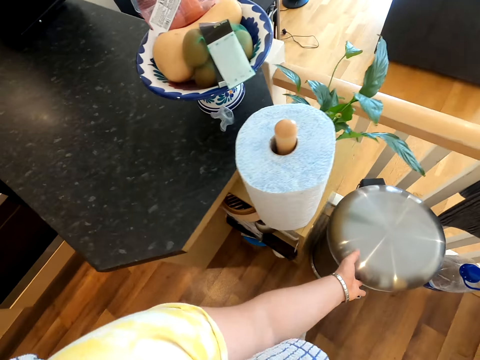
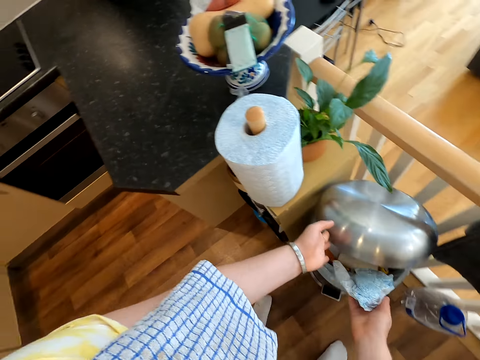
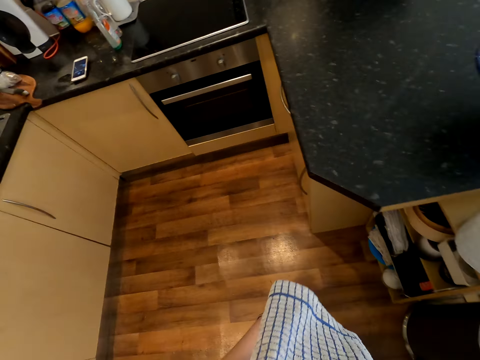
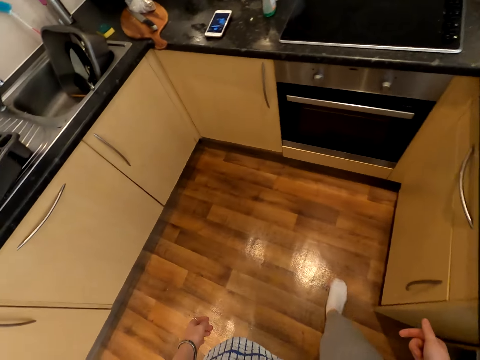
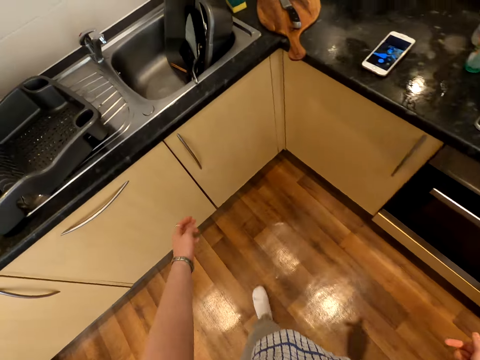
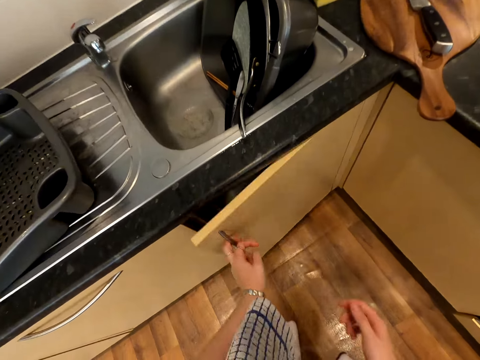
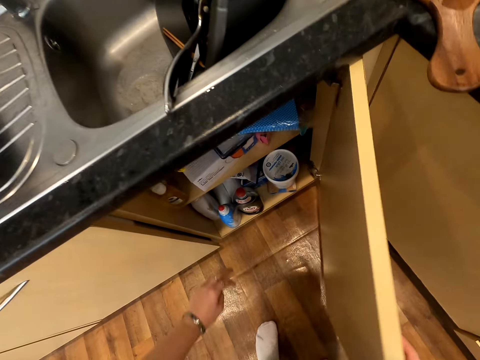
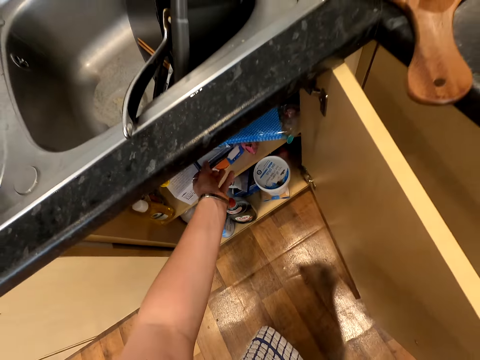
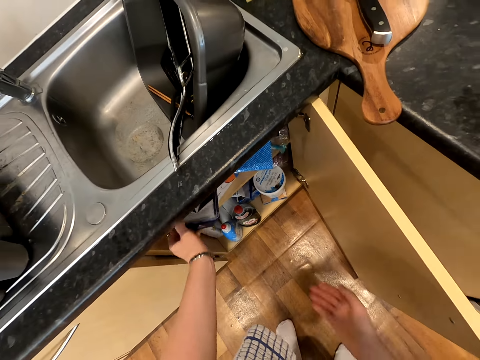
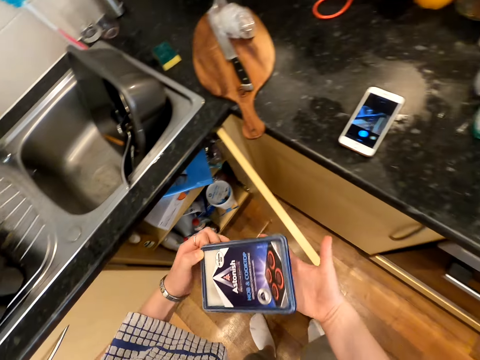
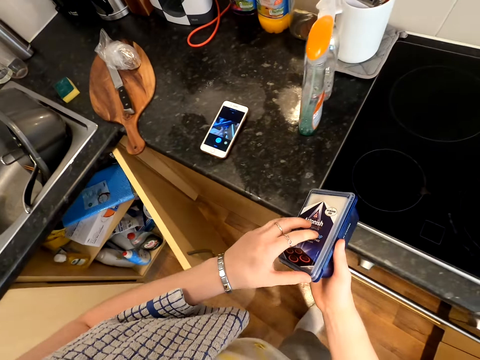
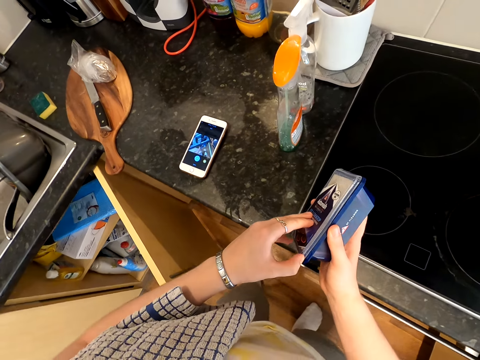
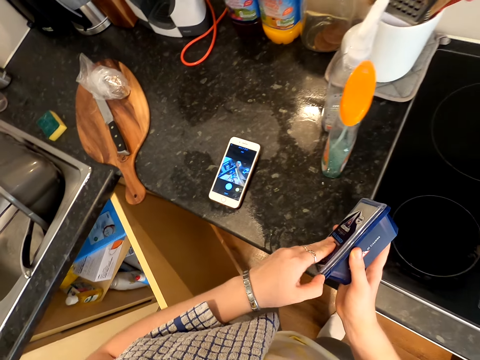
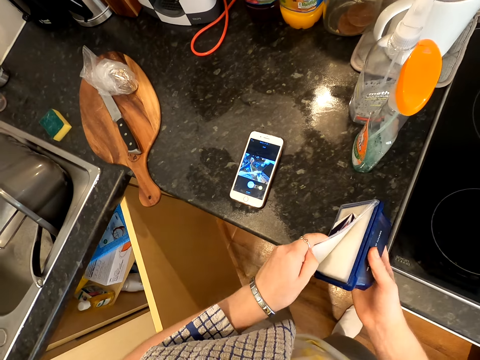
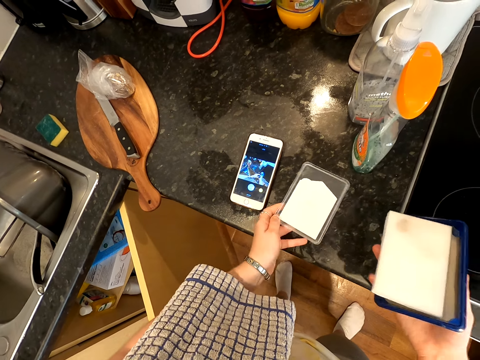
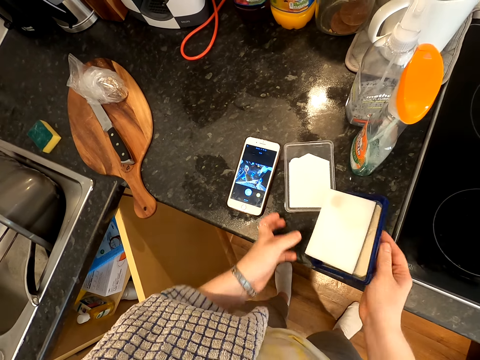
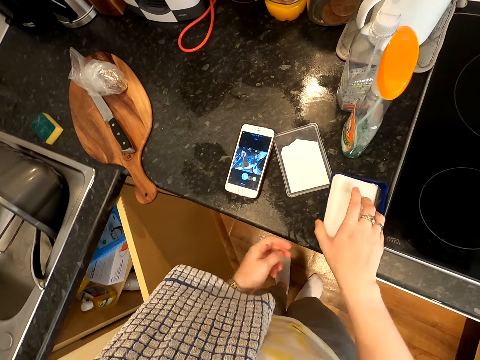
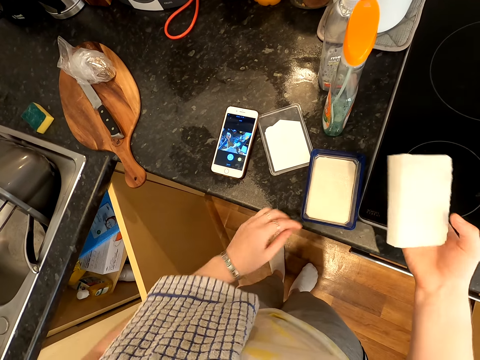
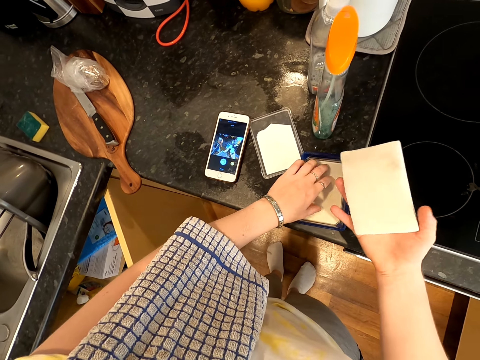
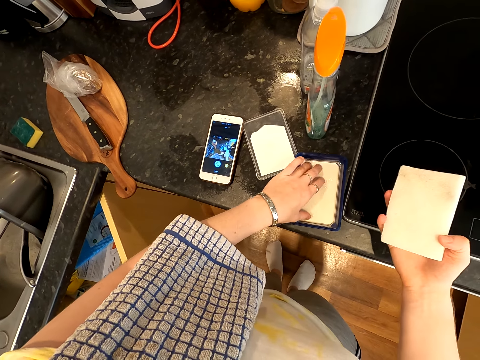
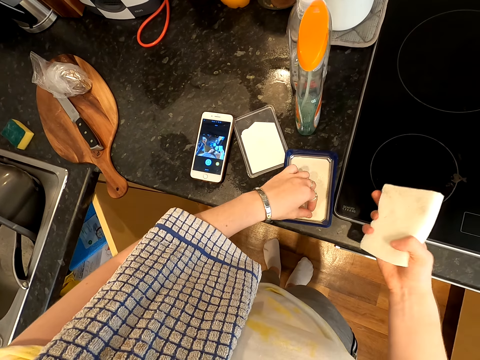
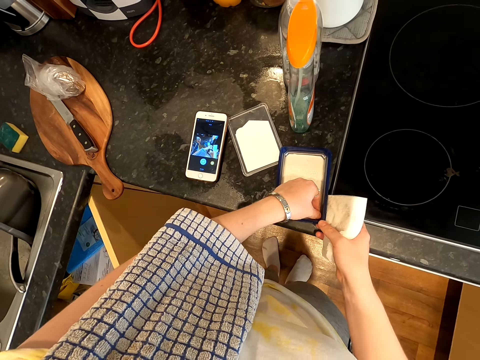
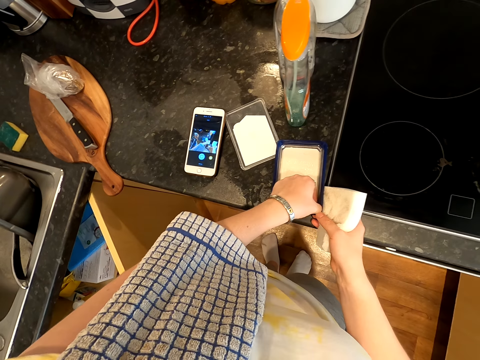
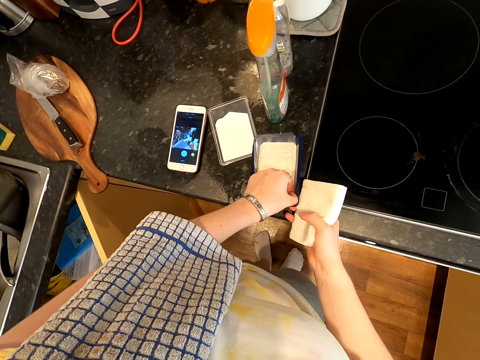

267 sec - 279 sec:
The camera wearer opens the bin lid. They throw a paper towel in the trash bin. They walk to the sink. They open the down-sink cabinet door. They take a washing sponge box from the cabinet. They open the box. They drop the box lid on the countertop. They drop the box on the countertop. They take the sponge. They remove the sponge soap lid from the box.

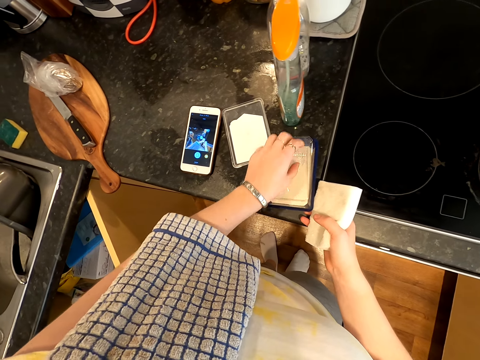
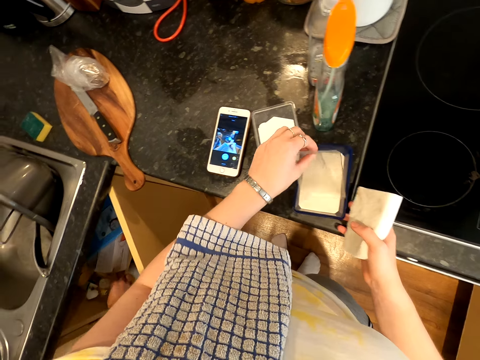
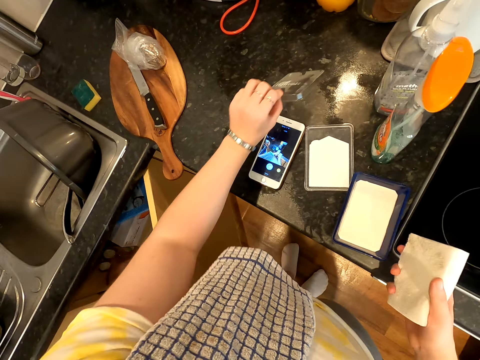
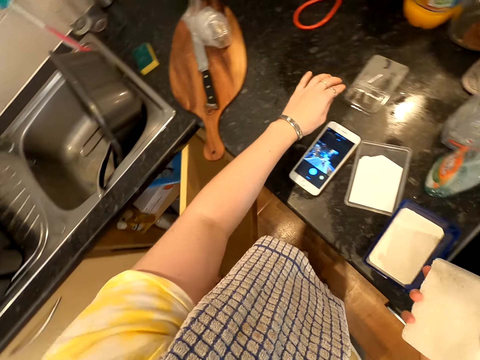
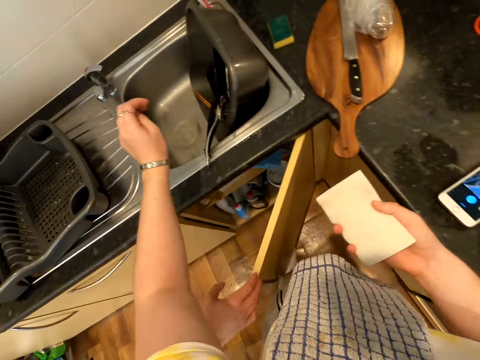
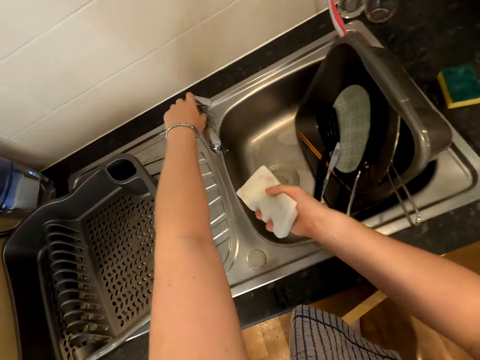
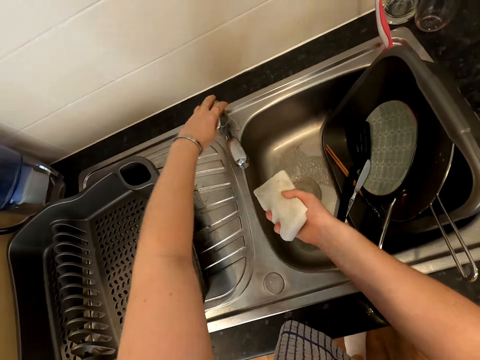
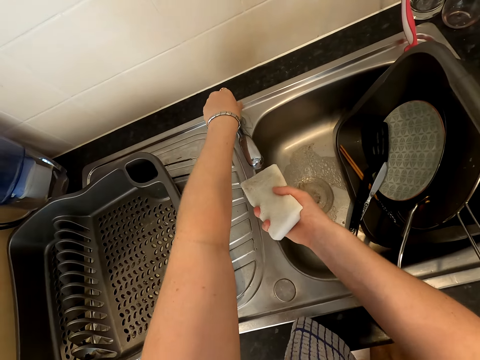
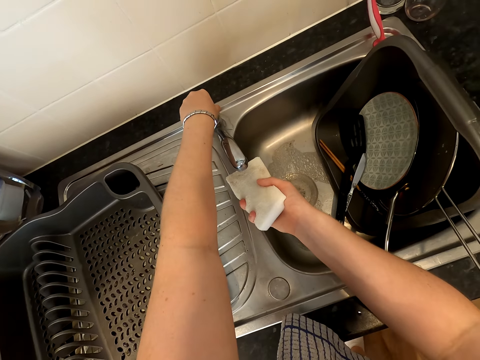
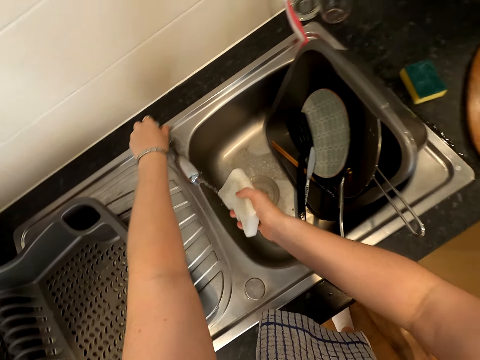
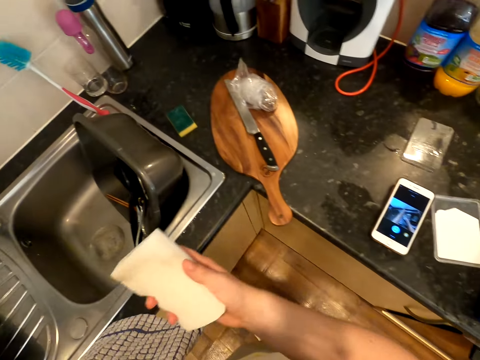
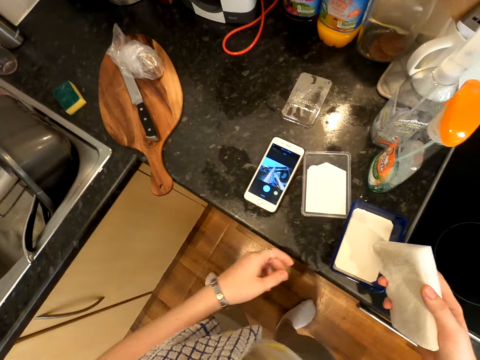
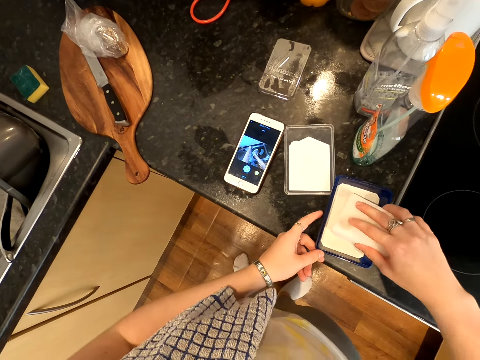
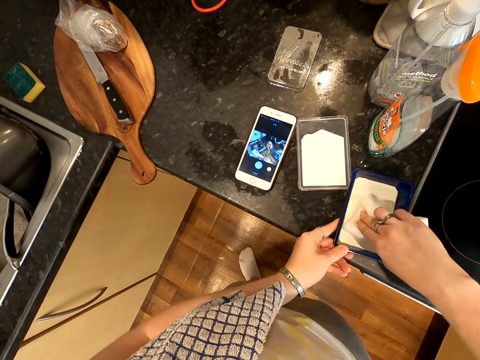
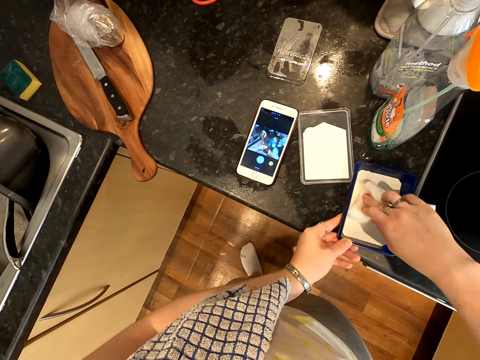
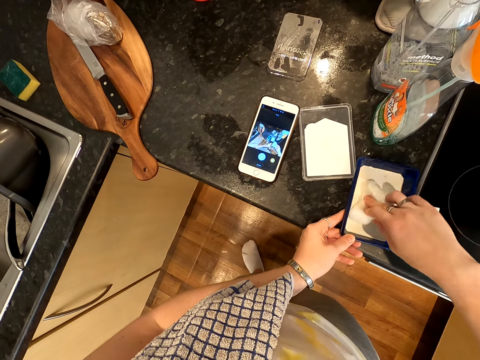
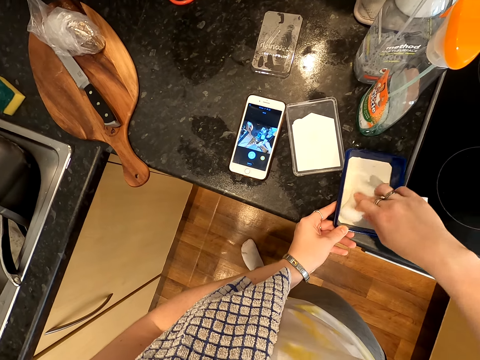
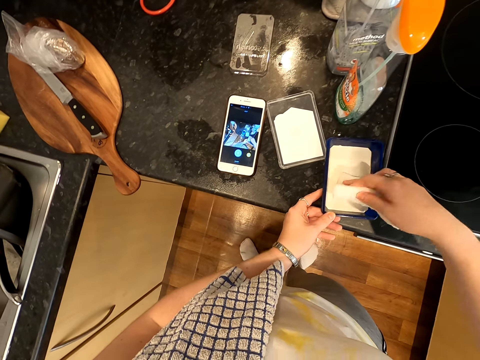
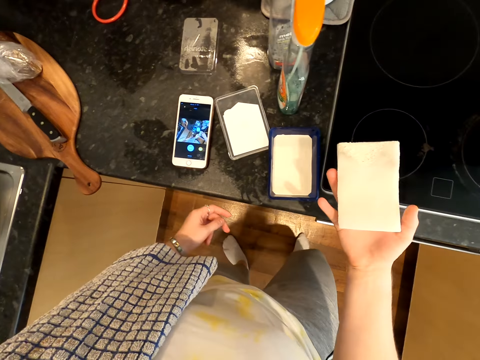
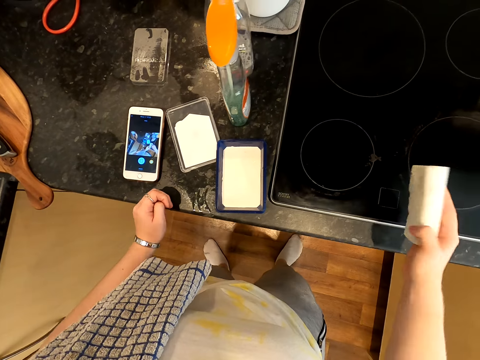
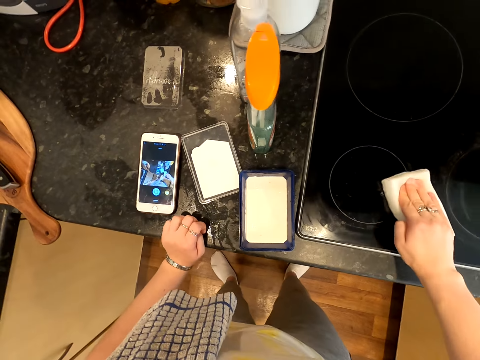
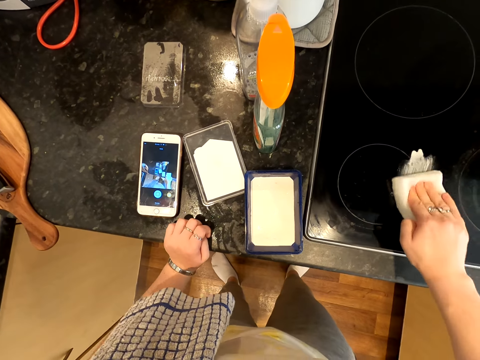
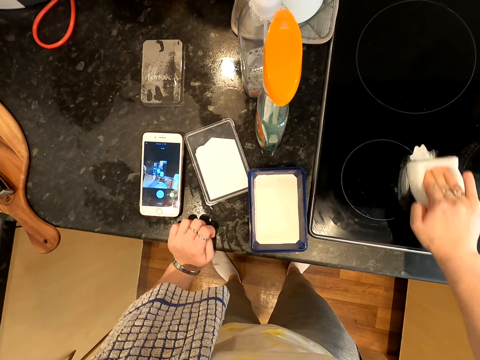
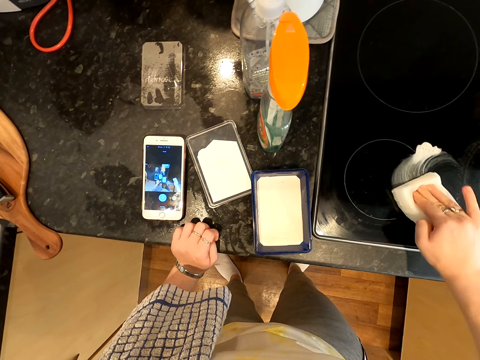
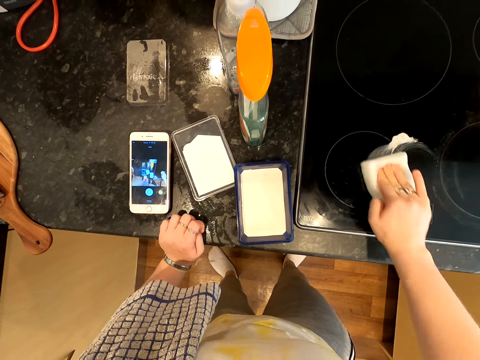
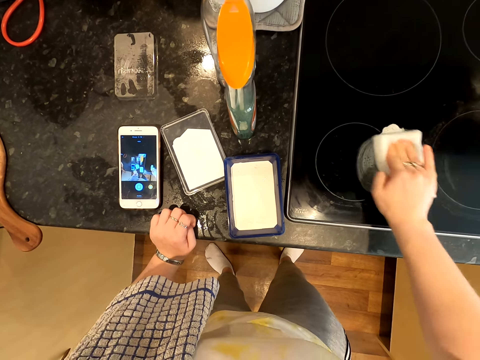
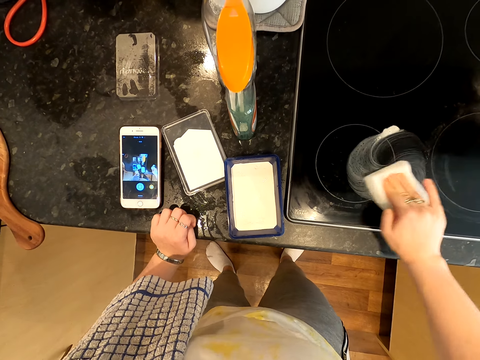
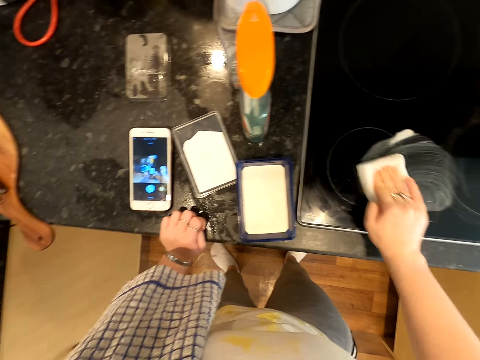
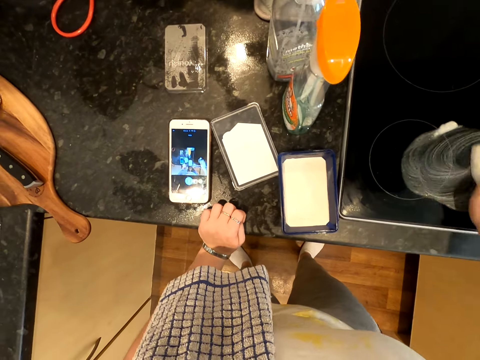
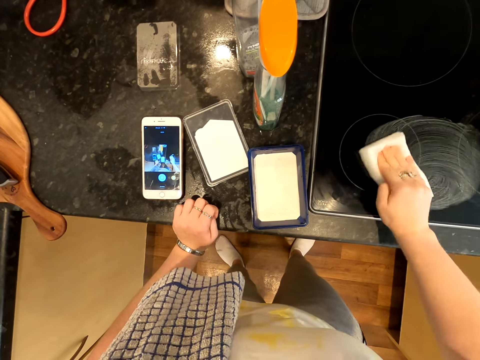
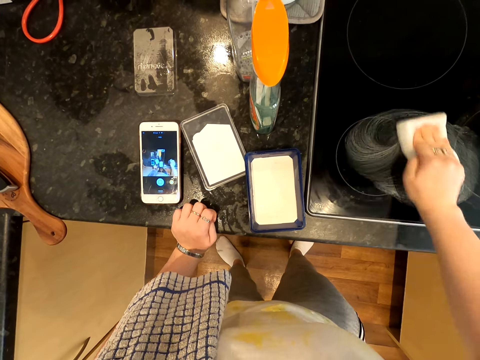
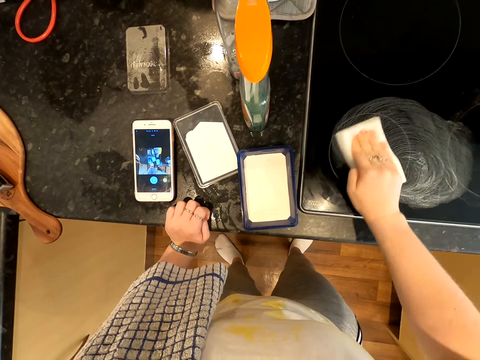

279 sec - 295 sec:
The camera wearer opens a container. They put a lid on the kitchen counter. They pour sink water on the sponge. They open a tap. They scoop soap from the sponge box with the sponge. They apply soap on a scrubber. They clean the cooker on the countertop with the sponge.
